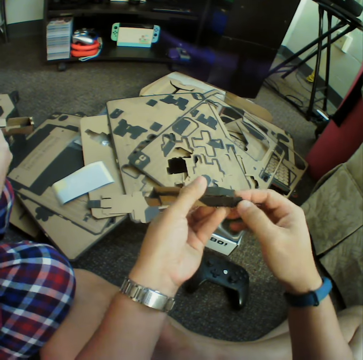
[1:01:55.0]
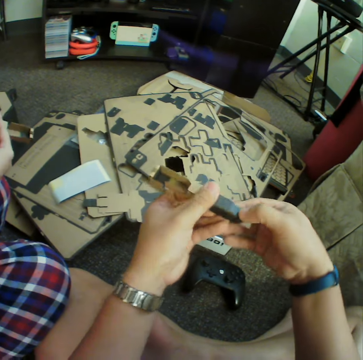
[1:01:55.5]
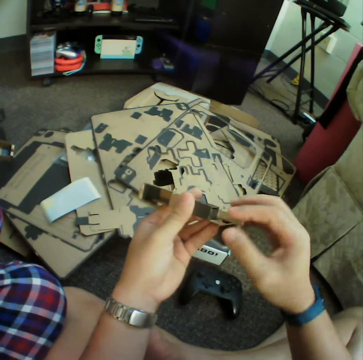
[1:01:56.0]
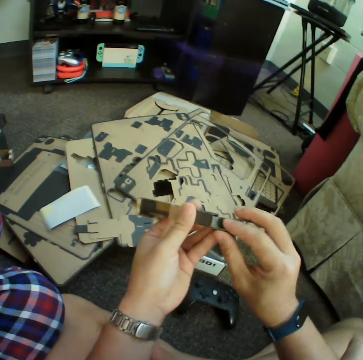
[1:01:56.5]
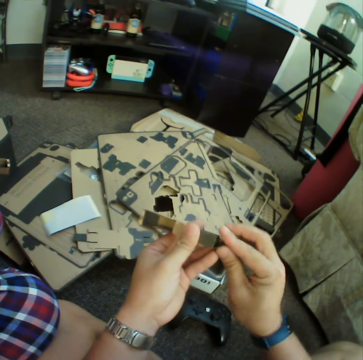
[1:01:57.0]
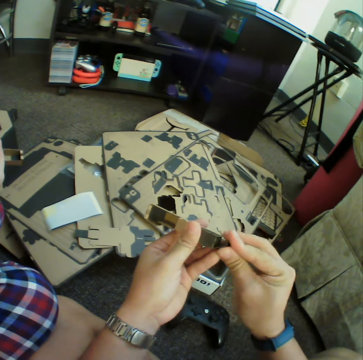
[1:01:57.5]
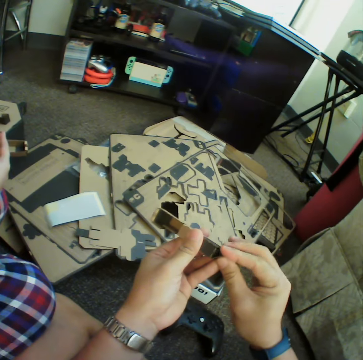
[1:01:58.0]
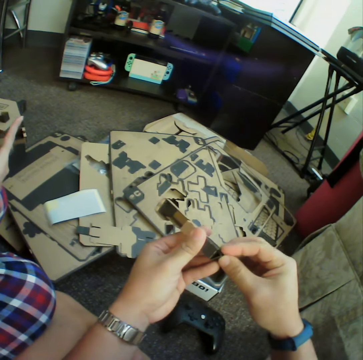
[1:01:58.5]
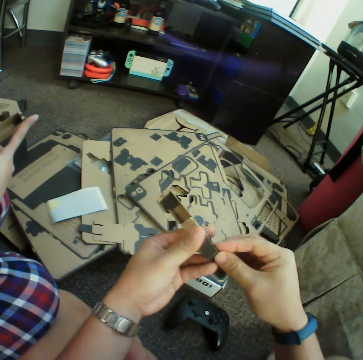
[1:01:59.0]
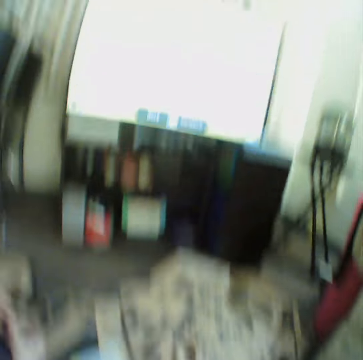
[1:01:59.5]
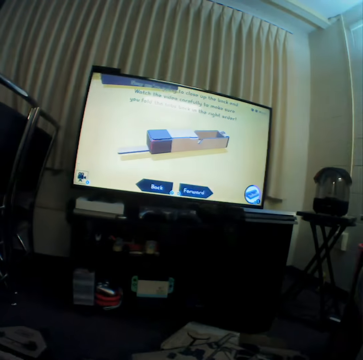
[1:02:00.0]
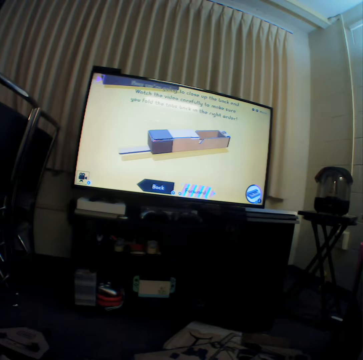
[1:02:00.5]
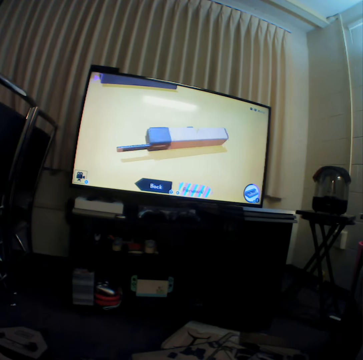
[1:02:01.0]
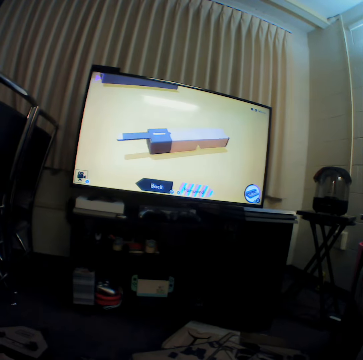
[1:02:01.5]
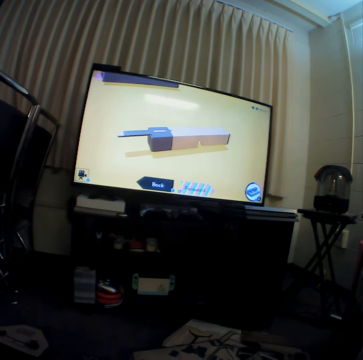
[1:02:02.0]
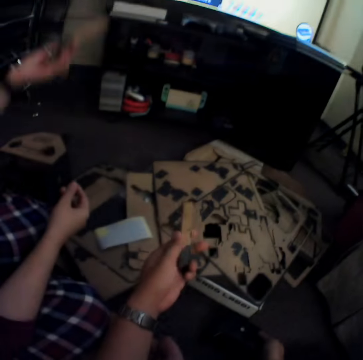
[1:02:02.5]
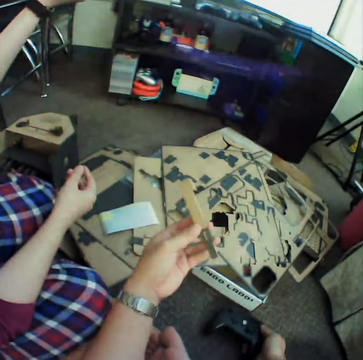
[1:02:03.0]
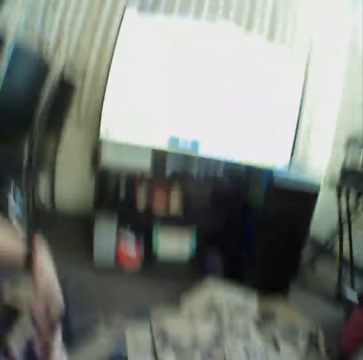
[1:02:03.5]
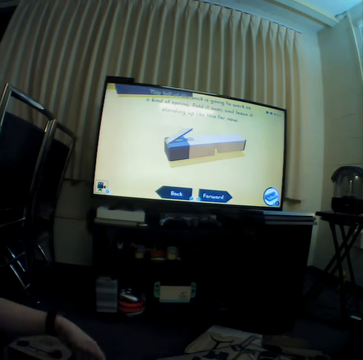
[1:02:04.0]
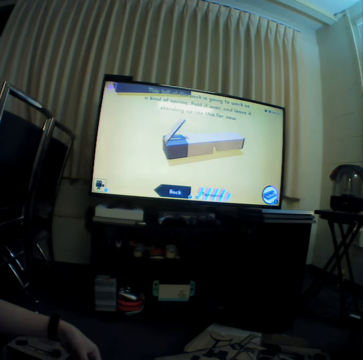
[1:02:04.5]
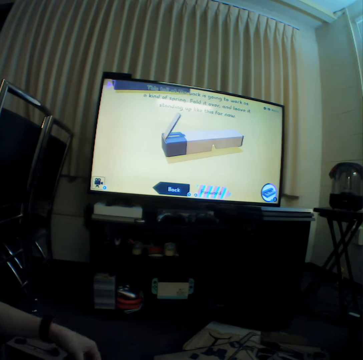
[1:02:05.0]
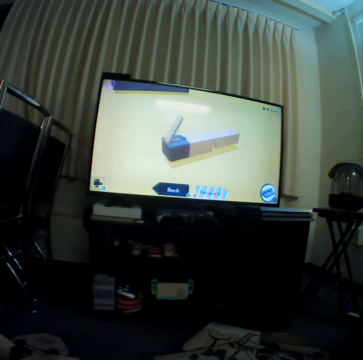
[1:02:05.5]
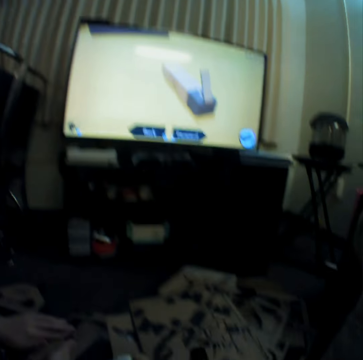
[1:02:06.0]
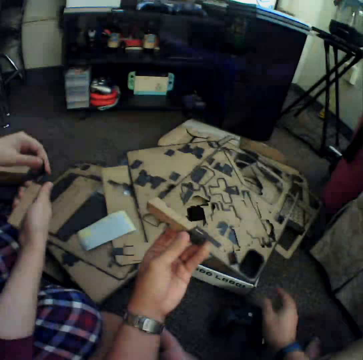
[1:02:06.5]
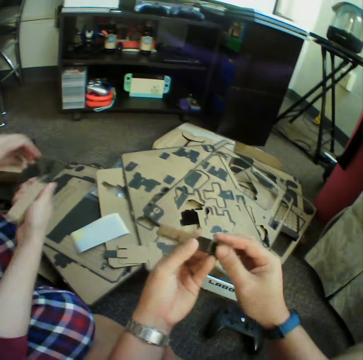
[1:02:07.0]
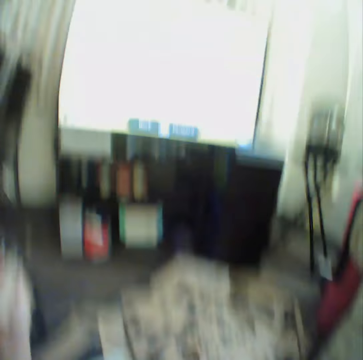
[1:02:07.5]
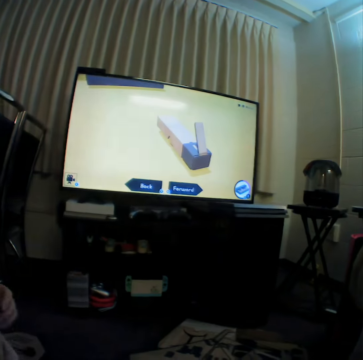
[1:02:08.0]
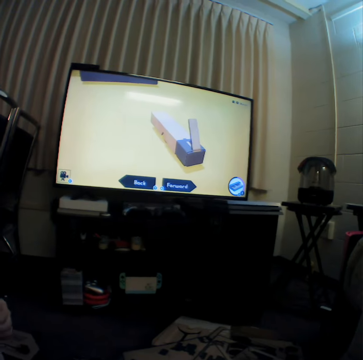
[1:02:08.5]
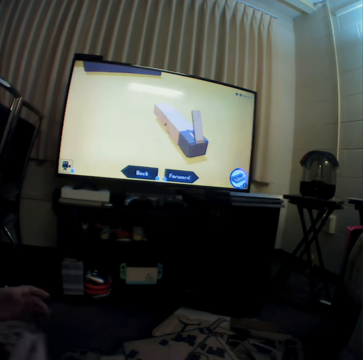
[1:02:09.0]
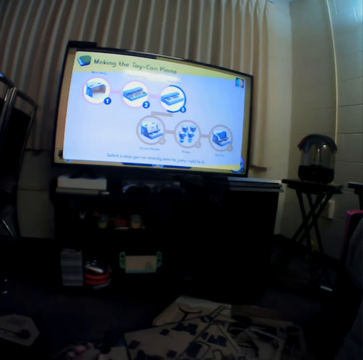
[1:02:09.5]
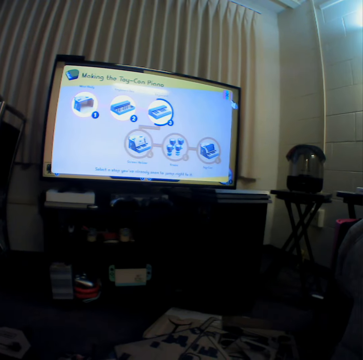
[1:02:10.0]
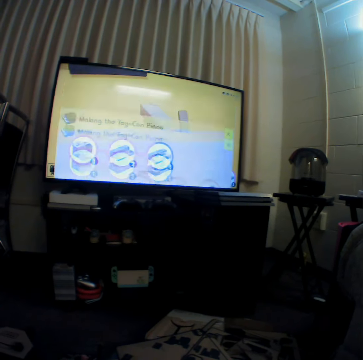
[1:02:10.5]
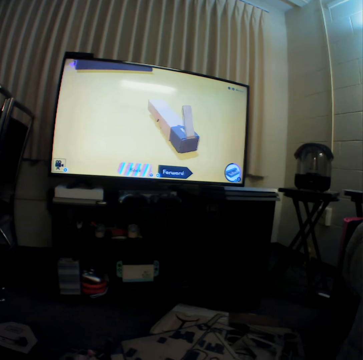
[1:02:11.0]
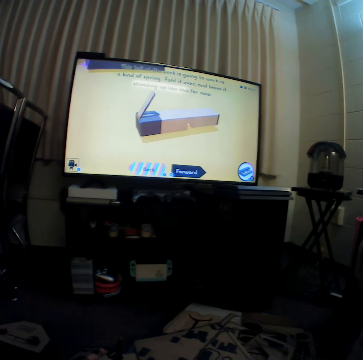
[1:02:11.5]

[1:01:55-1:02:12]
The camera wearer folds the piece. They watch television. They inspect the piece. They watch television. They inspect the piece. They watch television.

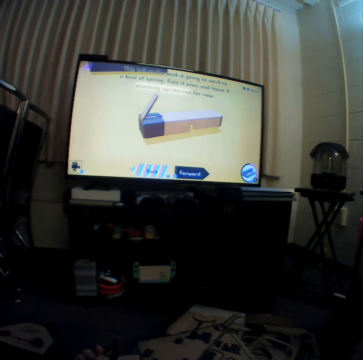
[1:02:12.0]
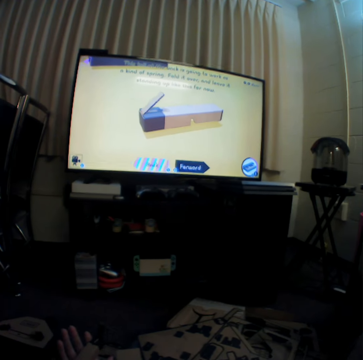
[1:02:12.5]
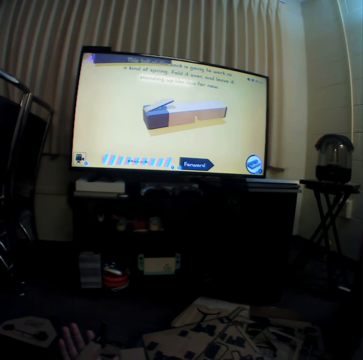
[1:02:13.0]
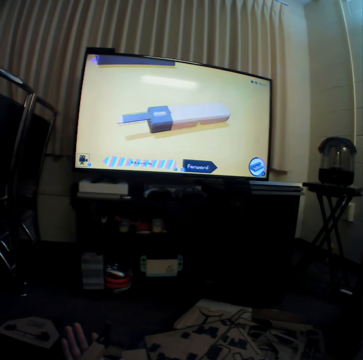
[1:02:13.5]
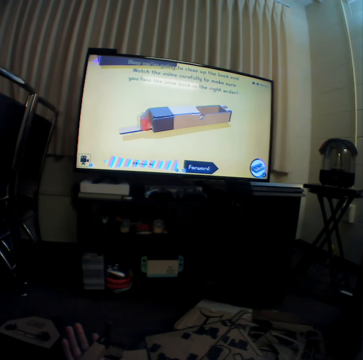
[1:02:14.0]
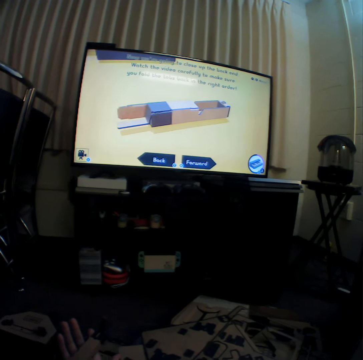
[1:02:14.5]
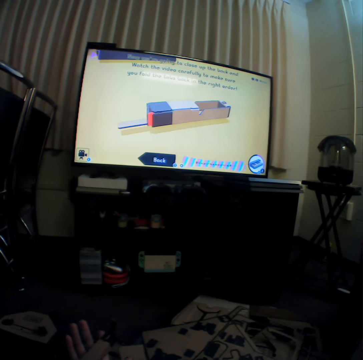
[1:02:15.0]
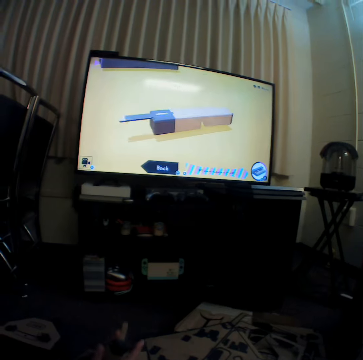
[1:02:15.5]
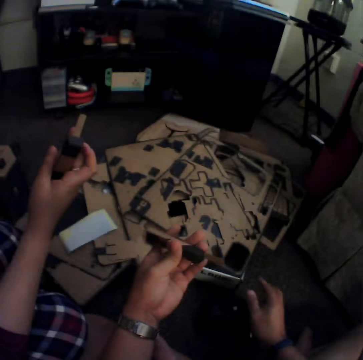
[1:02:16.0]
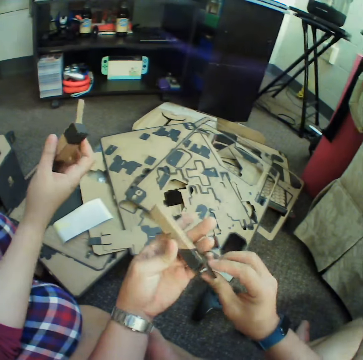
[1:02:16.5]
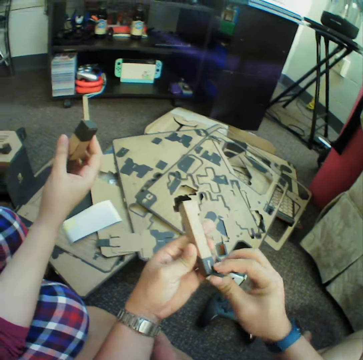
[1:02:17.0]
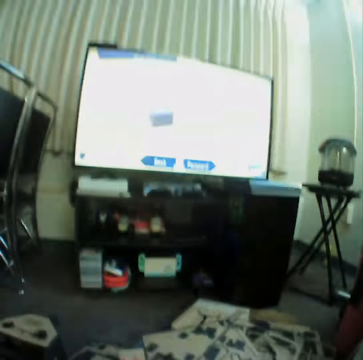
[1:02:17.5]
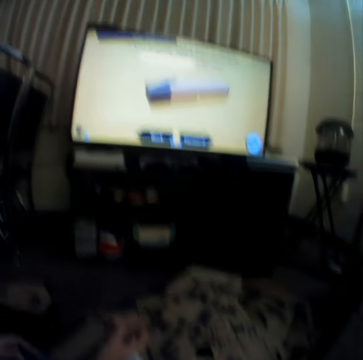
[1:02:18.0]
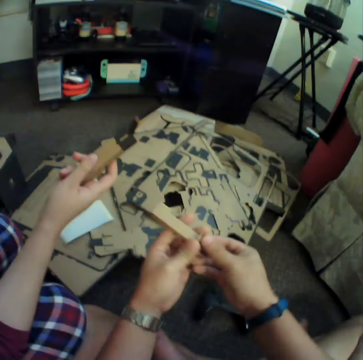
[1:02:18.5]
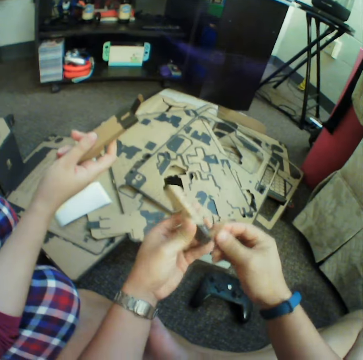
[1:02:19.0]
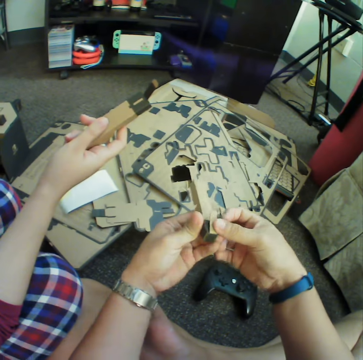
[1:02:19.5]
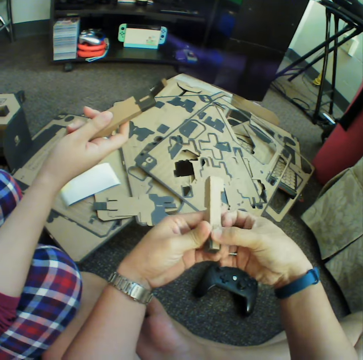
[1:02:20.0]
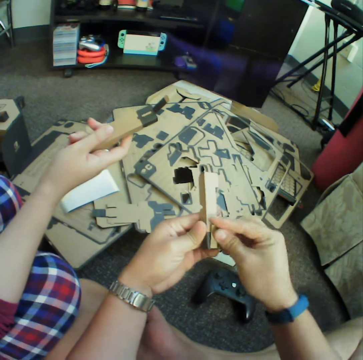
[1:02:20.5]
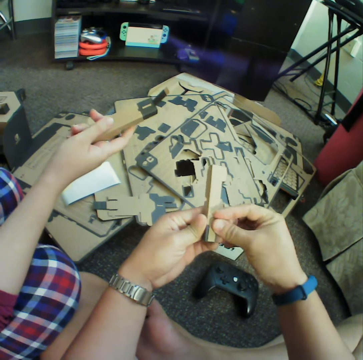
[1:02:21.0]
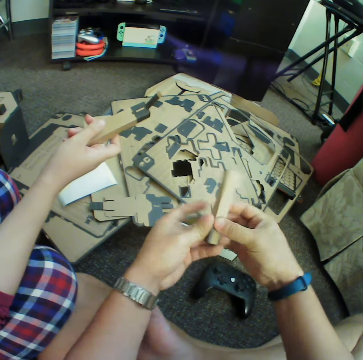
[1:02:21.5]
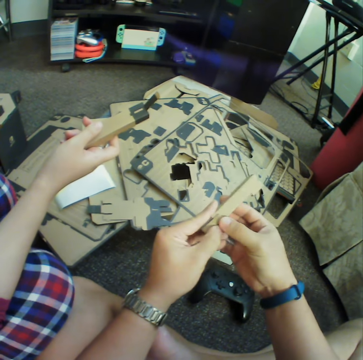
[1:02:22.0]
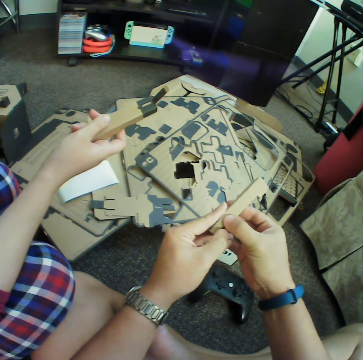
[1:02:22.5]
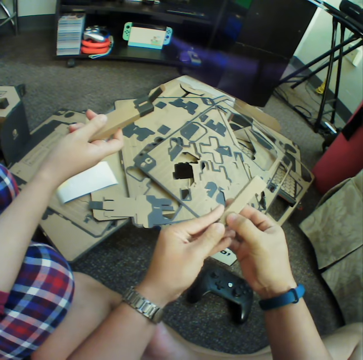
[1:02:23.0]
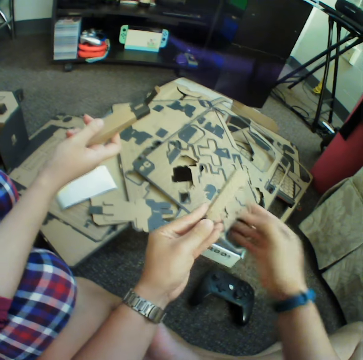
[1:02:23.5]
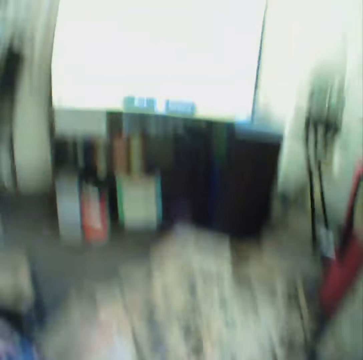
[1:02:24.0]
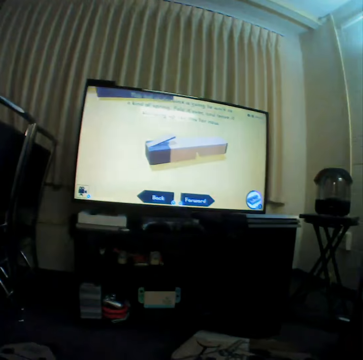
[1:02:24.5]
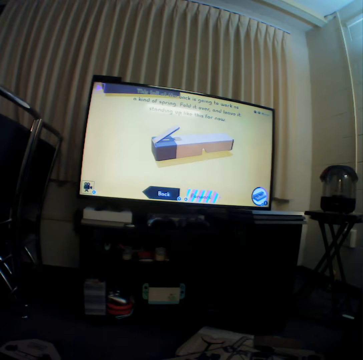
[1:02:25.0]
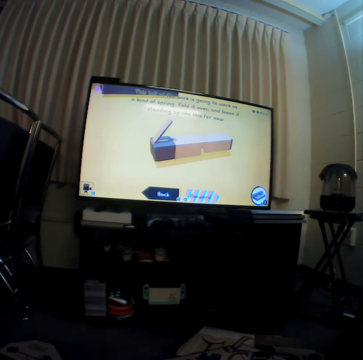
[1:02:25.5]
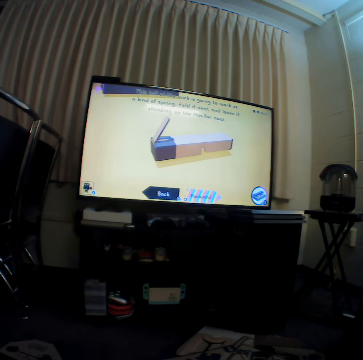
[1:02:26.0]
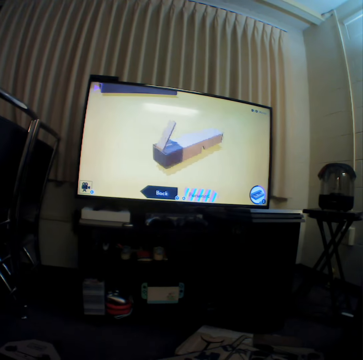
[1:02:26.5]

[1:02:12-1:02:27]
The camera wearer inspects the piece. They fold the piece. They watch television. They inspect the piece. They fold the piece. They watch television.

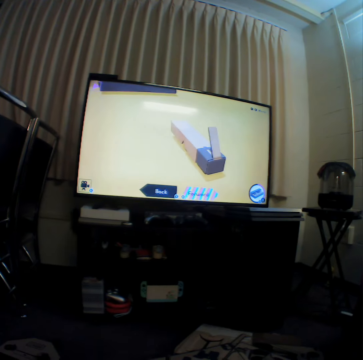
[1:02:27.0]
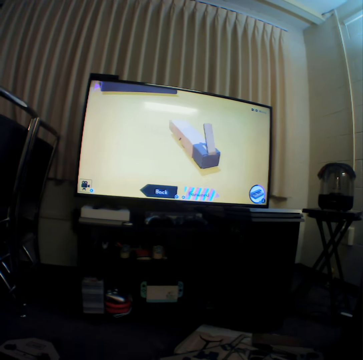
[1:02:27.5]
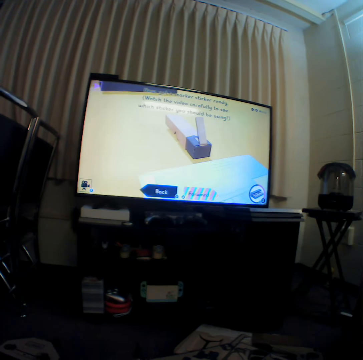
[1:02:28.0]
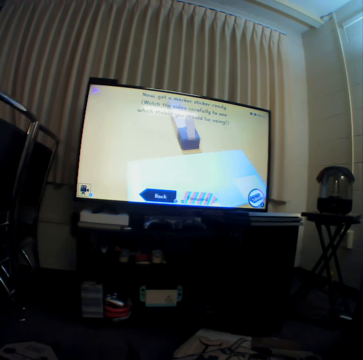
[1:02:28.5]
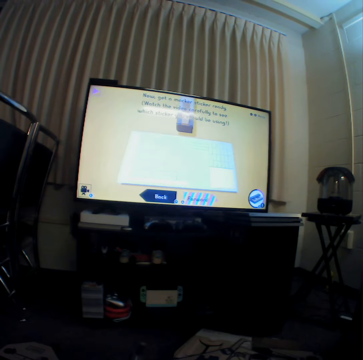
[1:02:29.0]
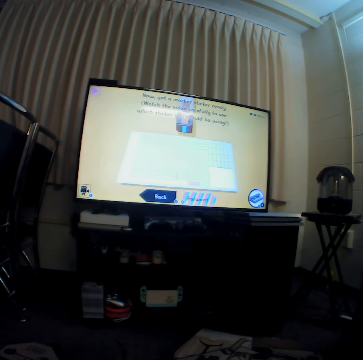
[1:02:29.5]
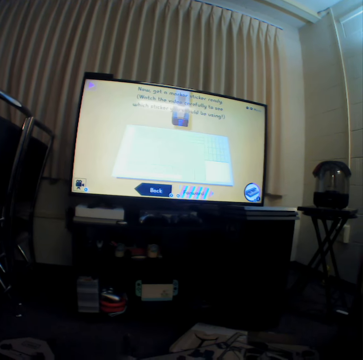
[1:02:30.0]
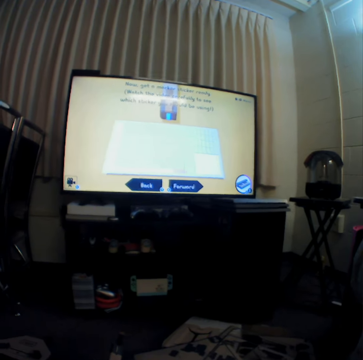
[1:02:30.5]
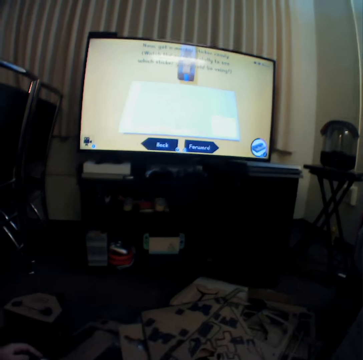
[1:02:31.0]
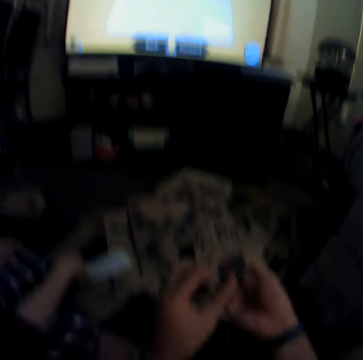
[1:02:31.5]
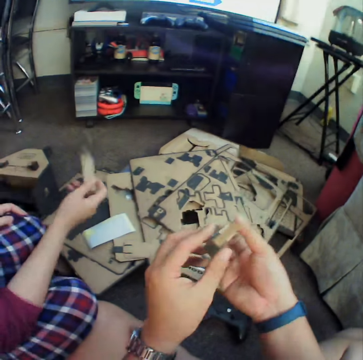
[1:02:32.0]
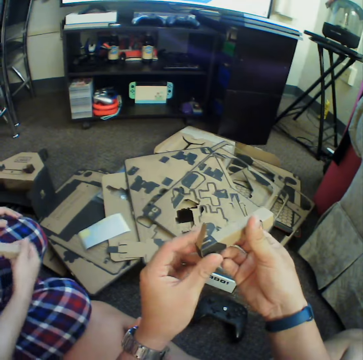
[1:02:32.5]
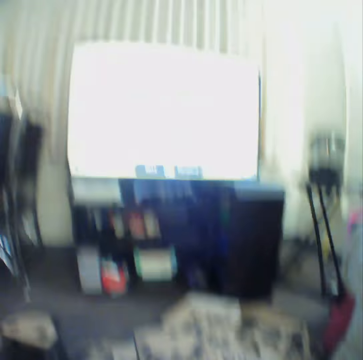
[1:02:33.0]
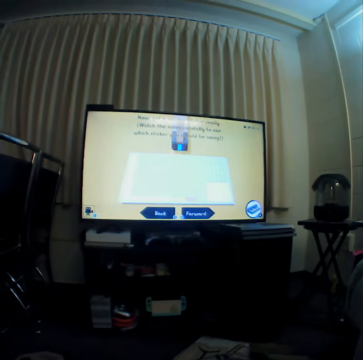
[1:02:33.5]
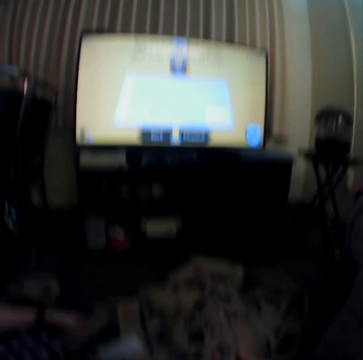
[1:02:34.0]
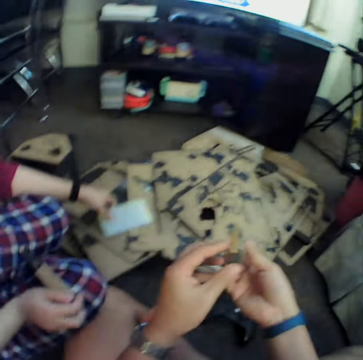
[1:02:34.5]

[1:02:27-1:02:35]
A woman talks to the camera wearer. The camera wearer watches television. They inspect the piece.
